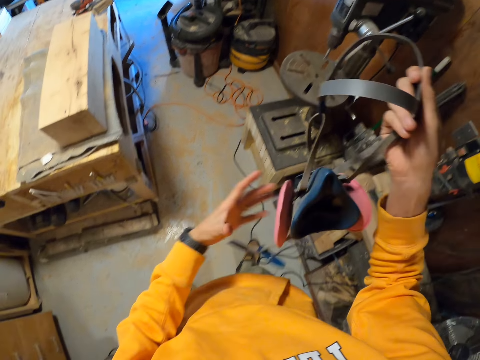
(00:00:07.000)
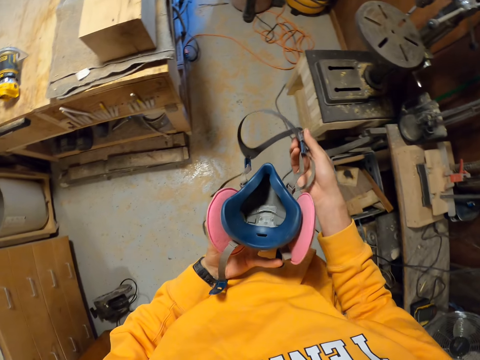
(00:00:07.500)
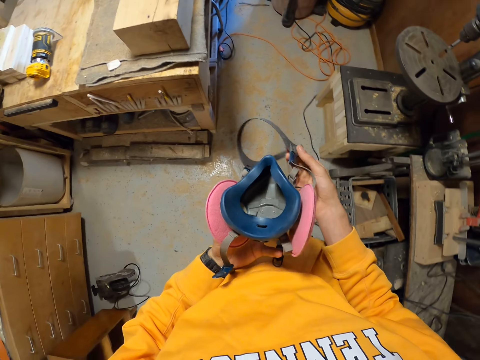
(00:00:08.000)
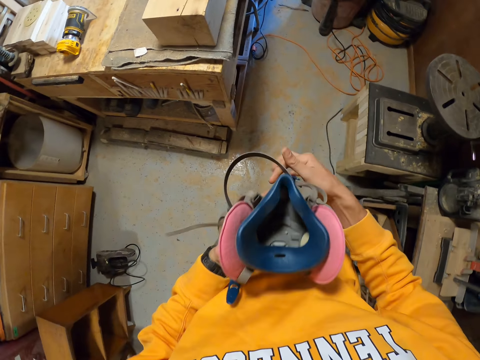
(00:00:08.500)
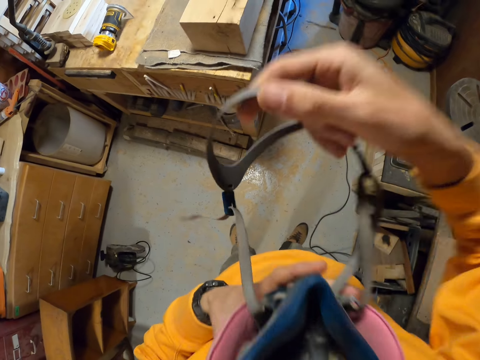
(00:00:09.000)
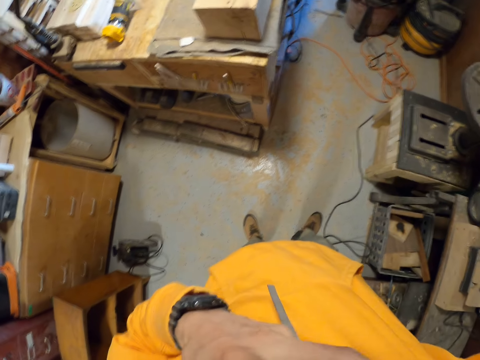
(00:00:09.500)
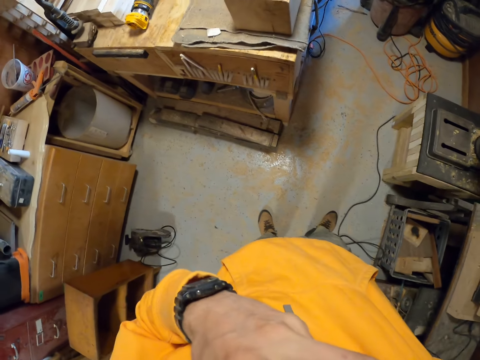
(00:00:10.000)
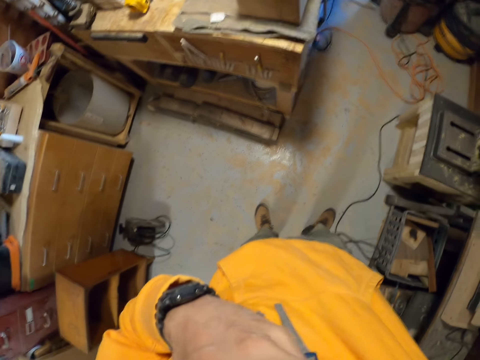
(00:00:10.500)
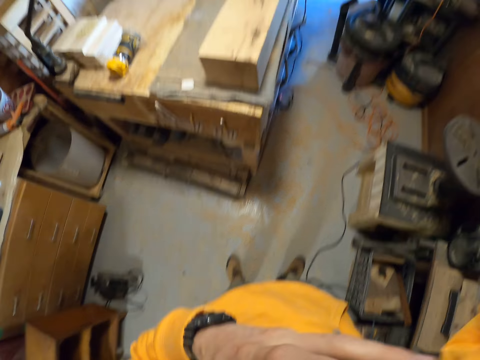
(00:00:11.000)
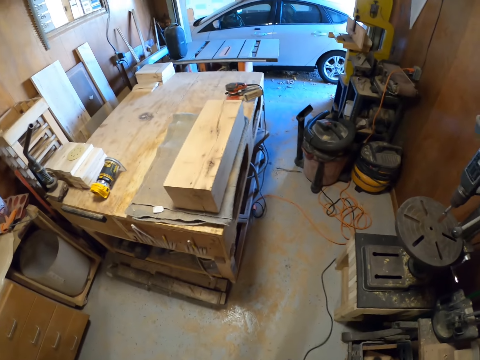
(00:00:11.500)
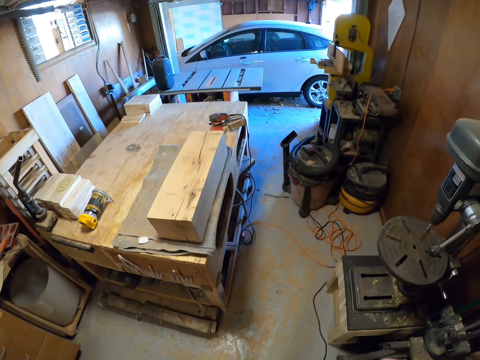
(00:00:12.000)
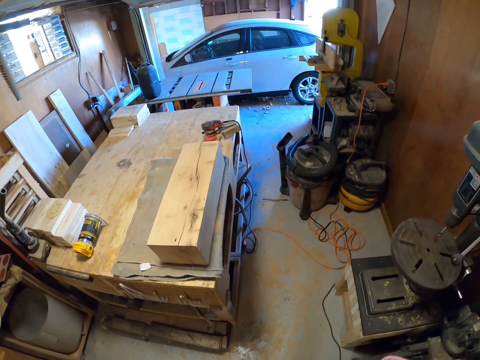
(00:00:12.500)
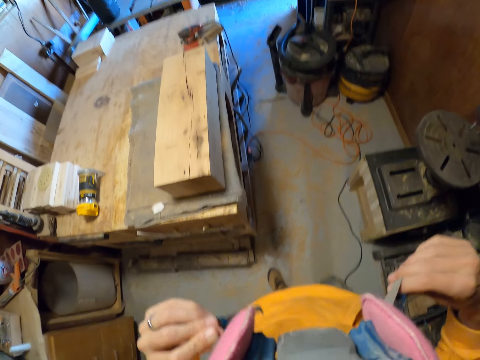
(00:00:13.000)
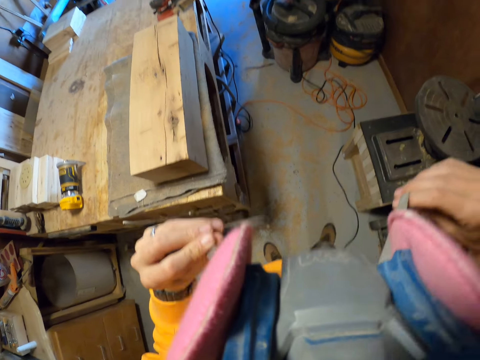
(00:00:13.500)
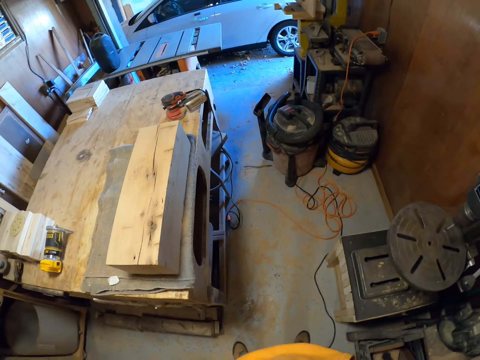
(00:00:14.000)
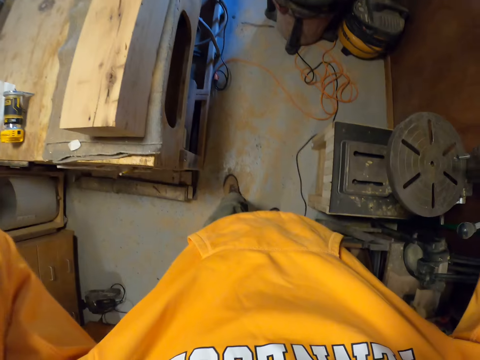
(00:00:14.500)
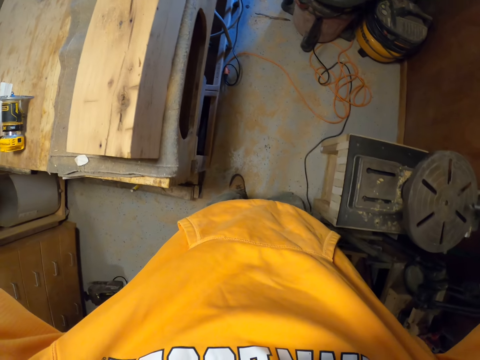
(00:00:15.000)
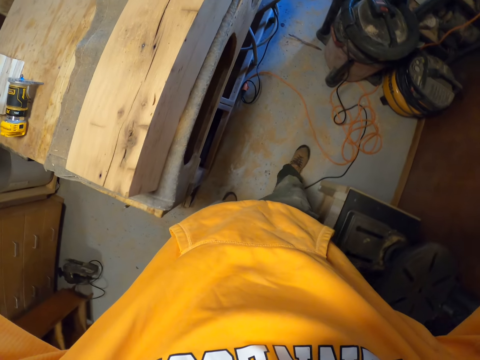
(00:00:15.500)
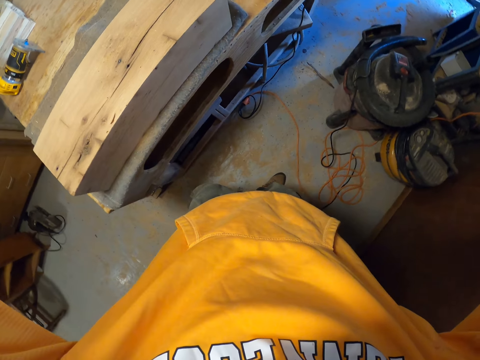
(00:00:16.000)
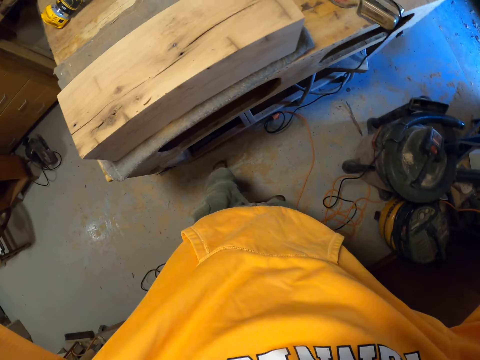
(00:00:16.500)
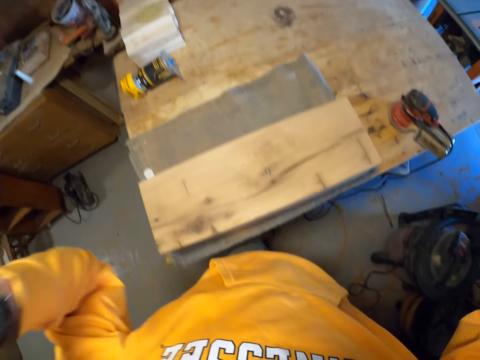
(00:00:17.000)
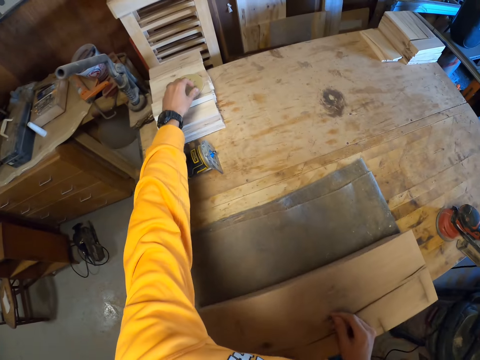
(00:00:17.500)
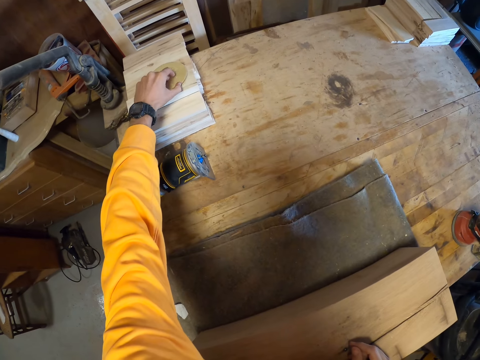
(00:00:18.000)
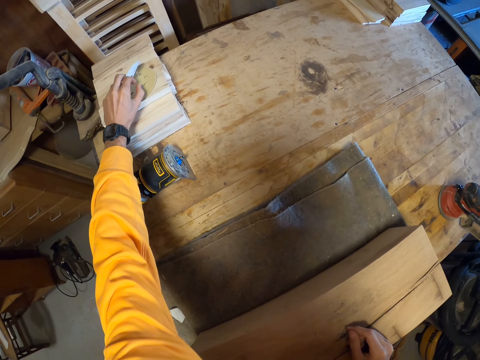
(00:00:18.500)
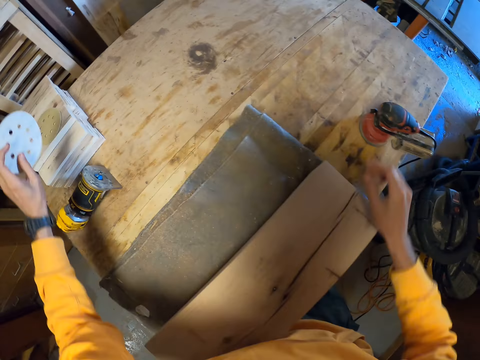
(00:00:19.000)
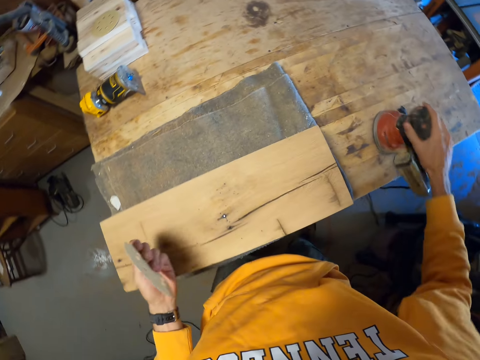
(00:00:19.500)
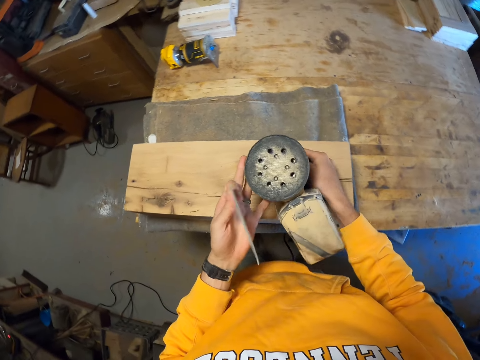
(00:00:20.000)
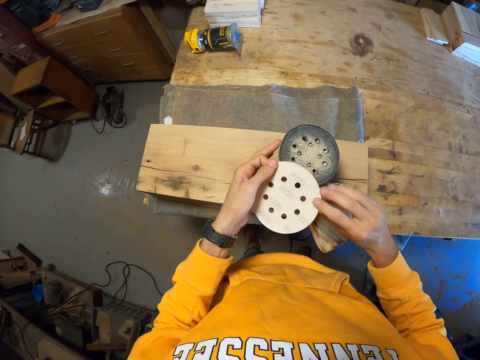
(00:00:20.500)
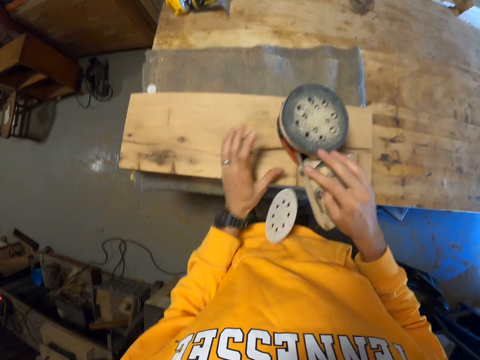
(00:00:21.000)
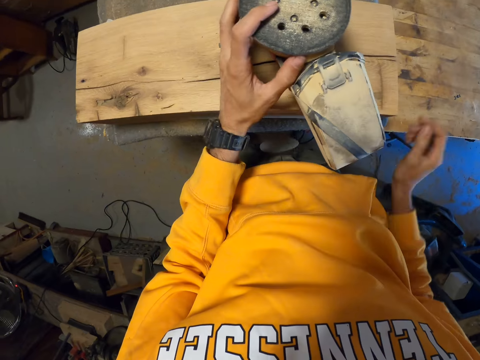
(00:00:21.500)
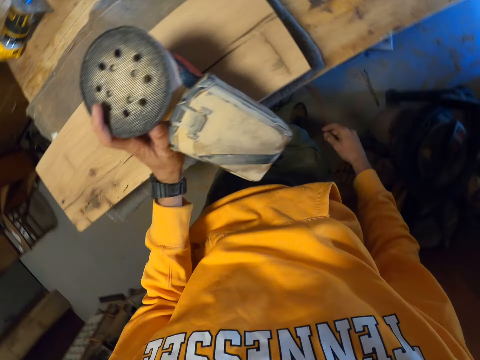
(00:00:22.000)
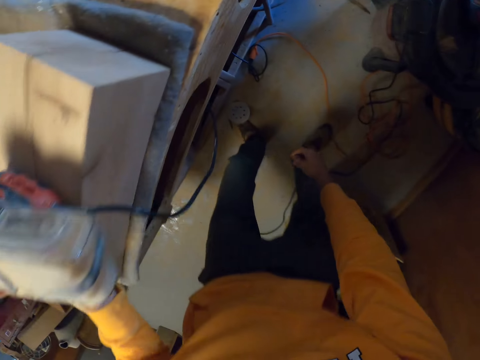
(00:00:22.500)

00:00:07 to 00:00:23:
The camera wearer holds a dust mask with his hands. He wears the dust mask with his hands. He inspects the dust mask with his hands. He holds the dust mask with his hands. He picks up a sanding disc on a table with his left hand. He picks up a sander machine or orbit sander on the table with his right hand. He puts the sander machine on a wood with his hands. He drops the sander disc on the floor with his left hand.

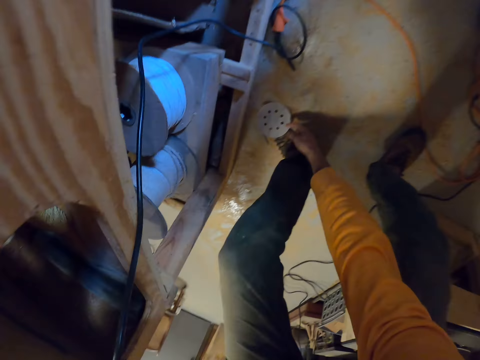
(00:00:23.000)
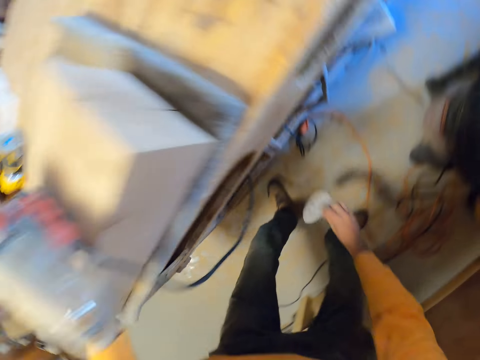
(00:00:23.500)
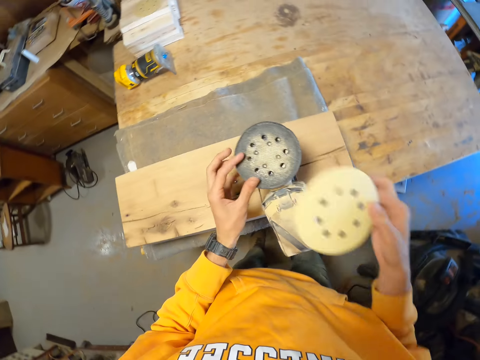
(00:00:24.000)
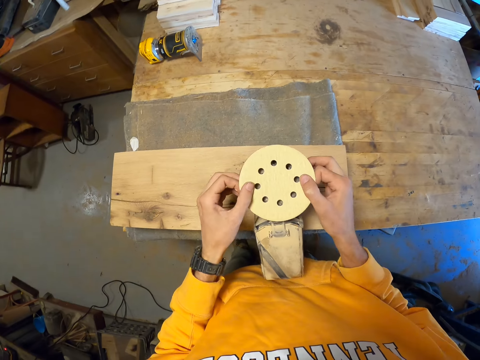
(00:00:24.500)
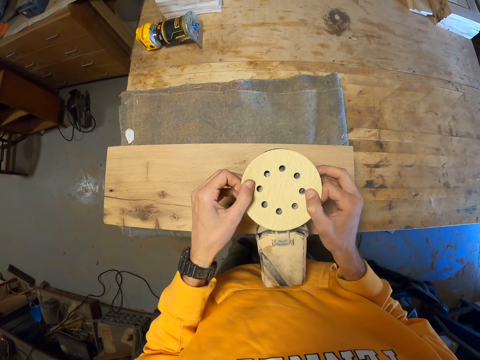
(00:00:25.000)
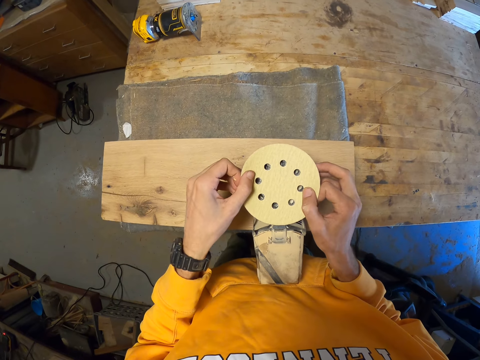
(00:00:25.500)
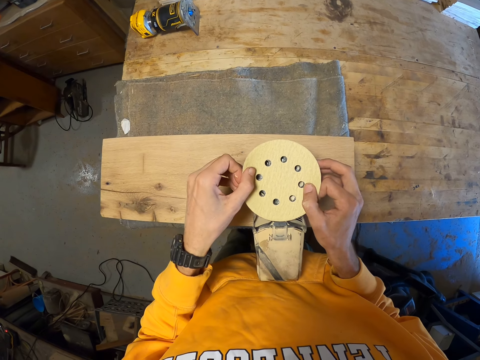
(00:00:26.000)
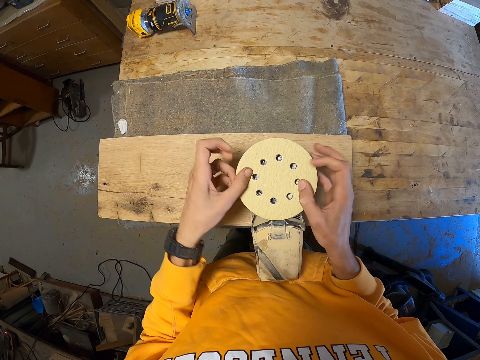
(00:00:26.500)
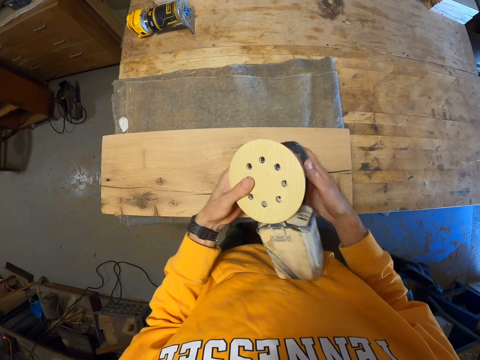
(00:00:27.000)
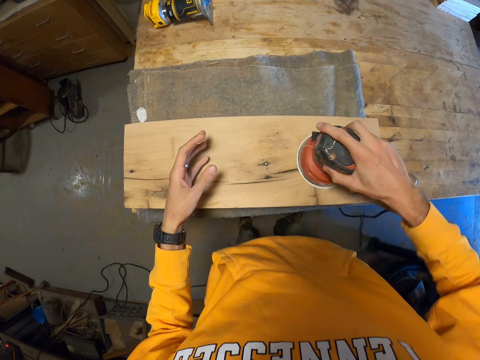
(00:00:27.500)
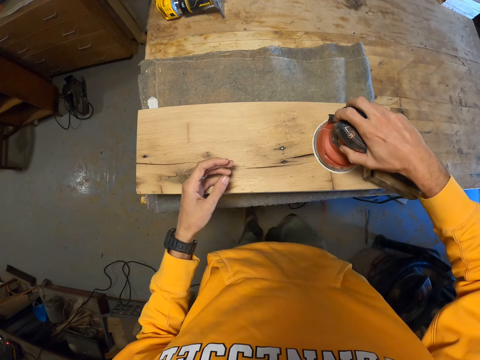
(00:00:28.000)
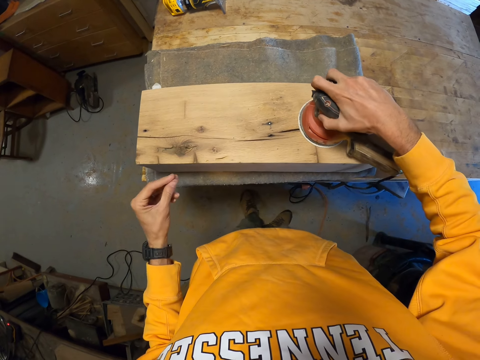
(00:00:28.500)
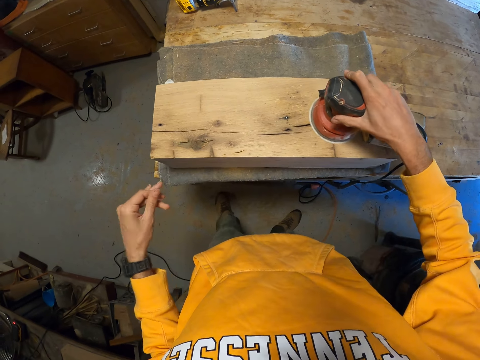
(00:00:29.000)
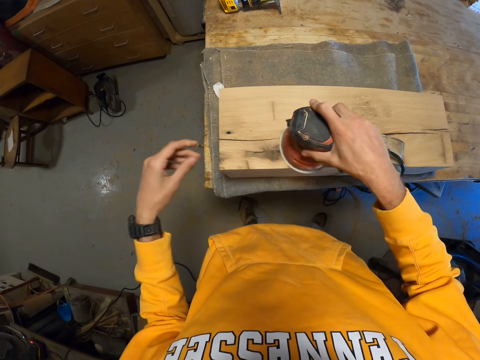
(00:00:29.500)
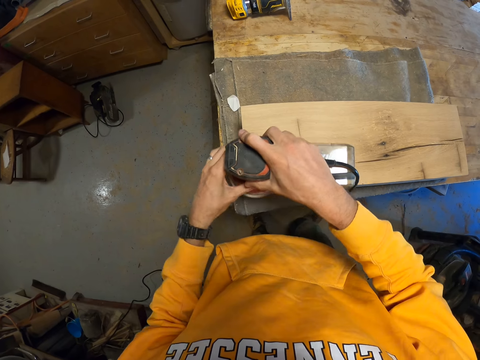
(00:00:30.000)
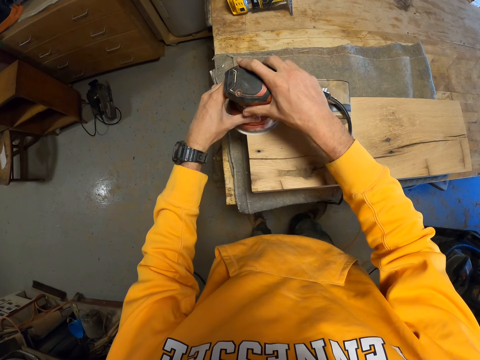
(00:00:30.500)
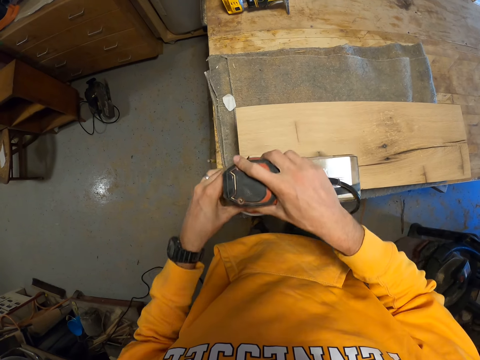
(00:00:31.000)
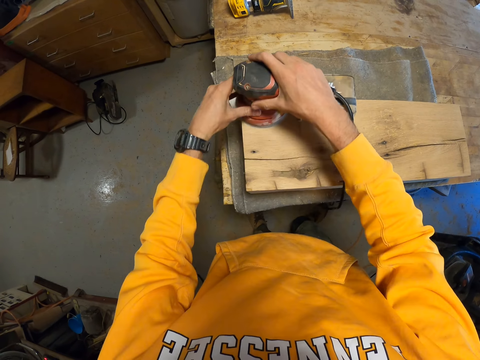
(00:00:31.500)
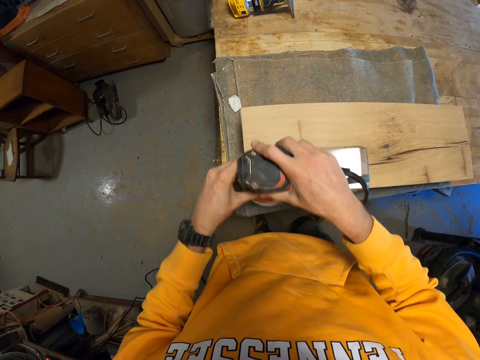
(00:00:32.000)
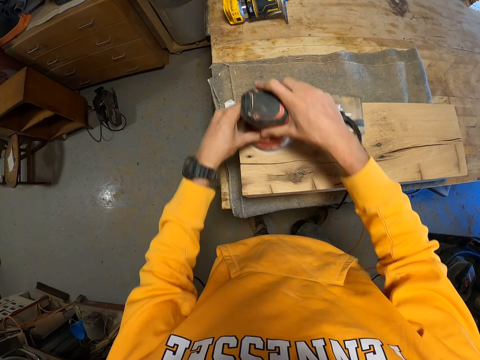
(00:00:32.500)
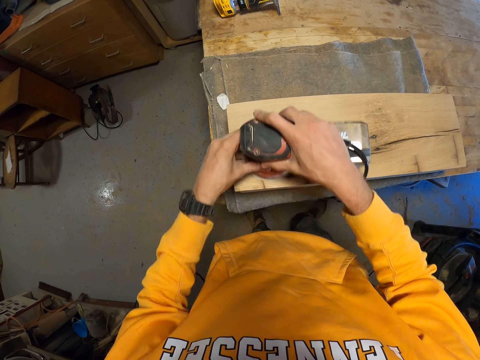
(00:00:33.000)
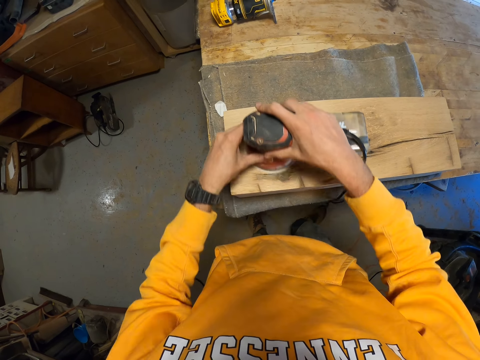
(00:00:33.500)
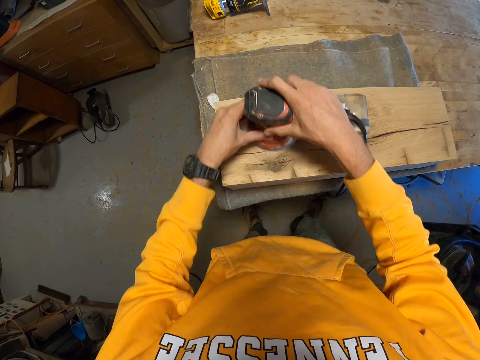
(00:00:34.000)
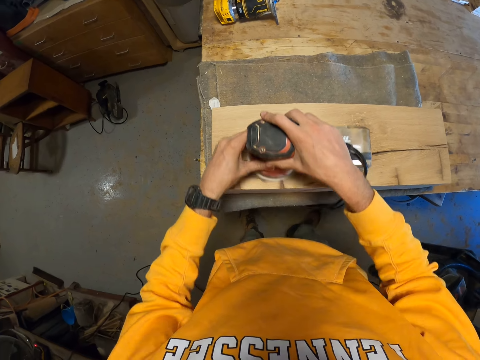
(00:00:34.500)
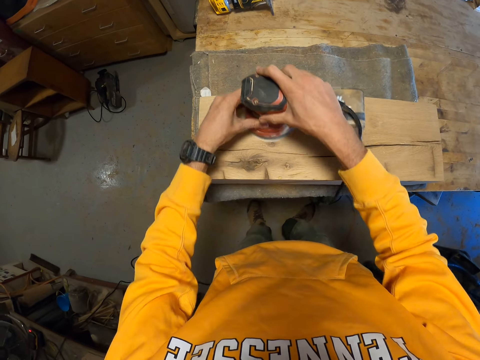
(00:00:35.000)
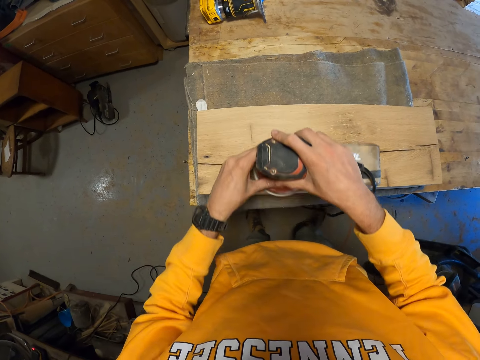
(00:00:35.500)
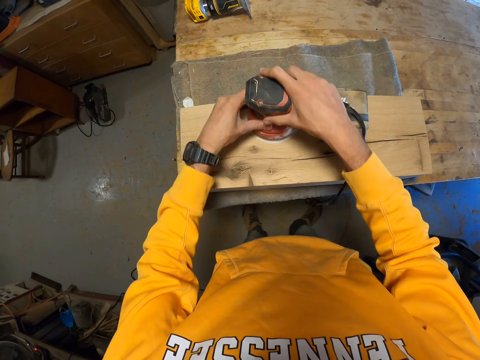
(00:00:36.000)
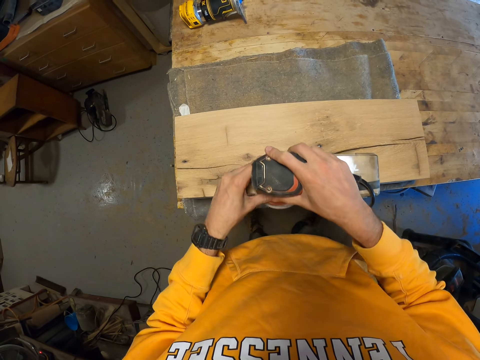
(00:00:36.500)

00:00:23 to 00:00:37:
The camera wearer picks up the sander disc on the floor with his right hand. He puts the sander disc on the sander machine with his hand. He picks up the sander machine or orbit sander with his hands and puts the sander machine on the wooden plank with his right hand. He hits the orbit sander on the wood. He operates the sander disc with his right hand. He smoothens the wood with the sander machine in his right hand. He moves the orbit sander on the wood with a hand. He smoothens the wood with the sander machine in his hands.
